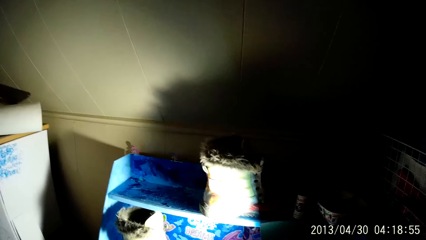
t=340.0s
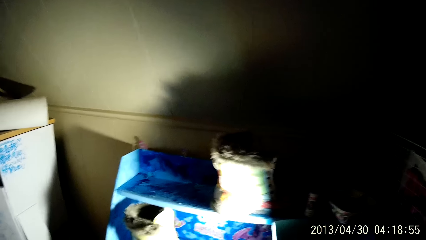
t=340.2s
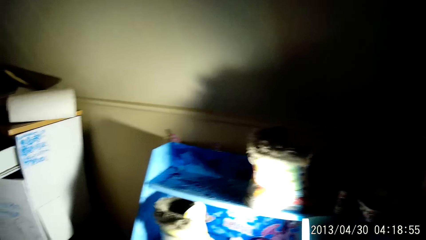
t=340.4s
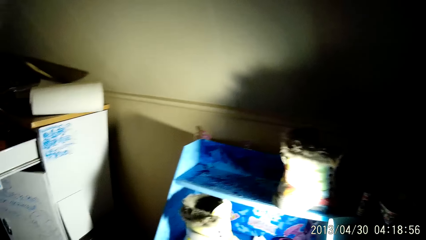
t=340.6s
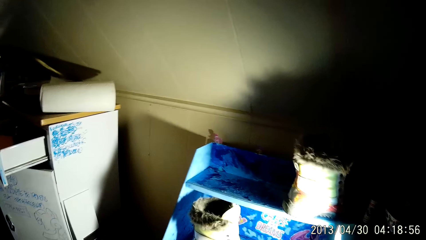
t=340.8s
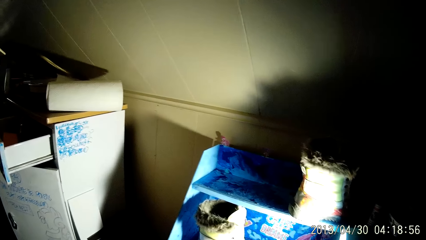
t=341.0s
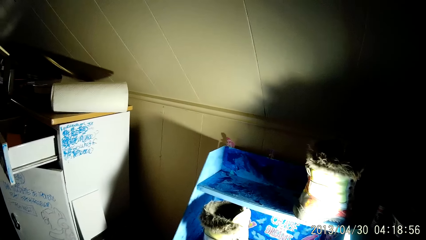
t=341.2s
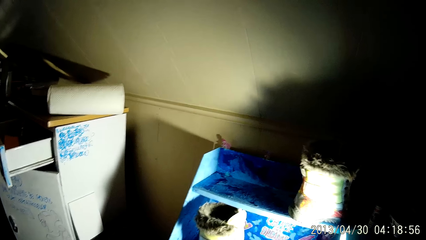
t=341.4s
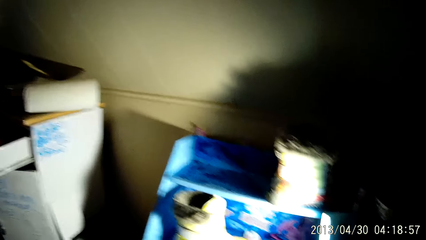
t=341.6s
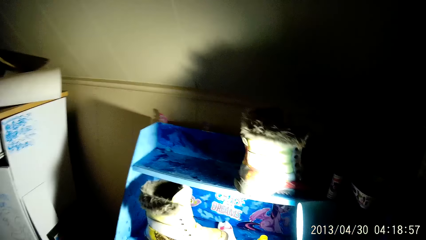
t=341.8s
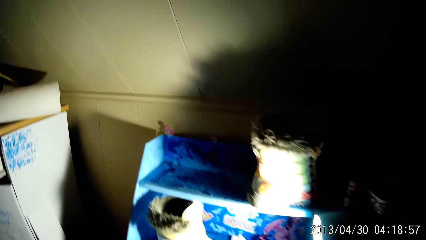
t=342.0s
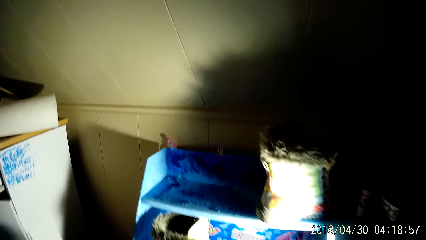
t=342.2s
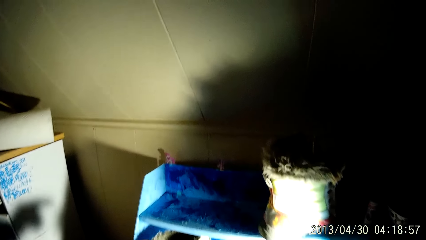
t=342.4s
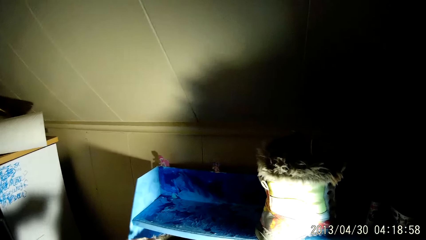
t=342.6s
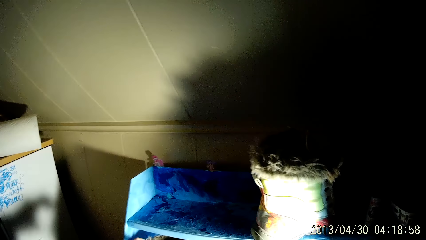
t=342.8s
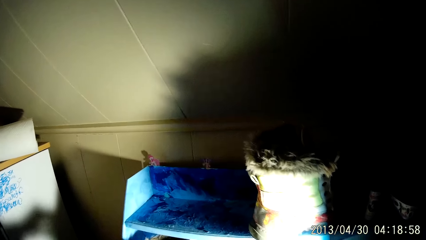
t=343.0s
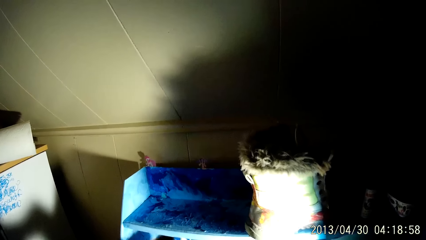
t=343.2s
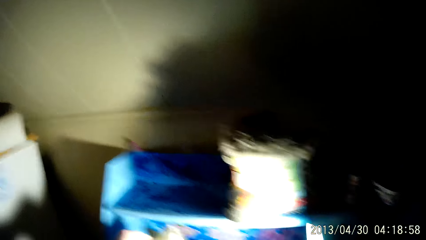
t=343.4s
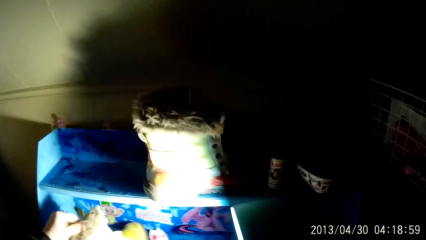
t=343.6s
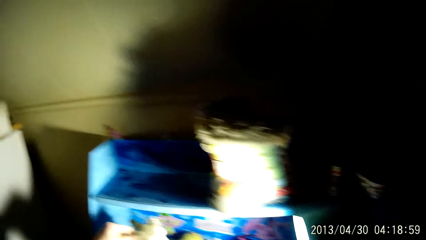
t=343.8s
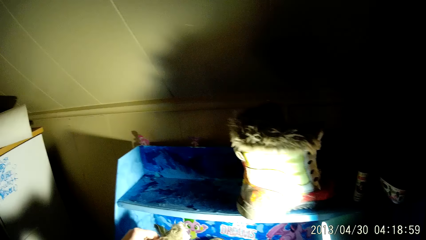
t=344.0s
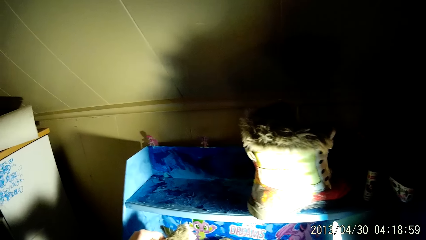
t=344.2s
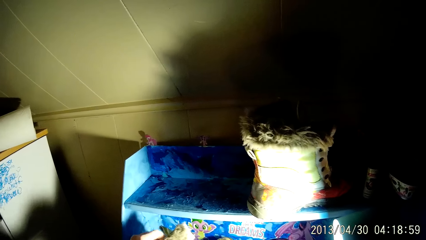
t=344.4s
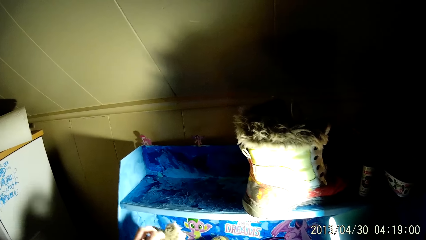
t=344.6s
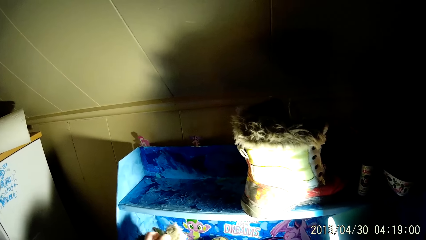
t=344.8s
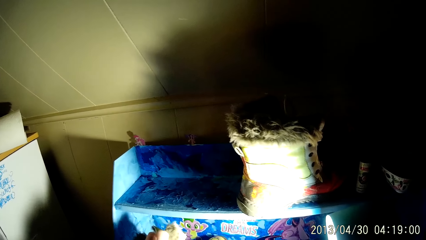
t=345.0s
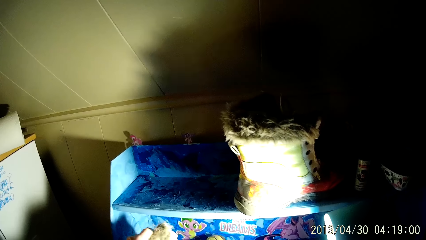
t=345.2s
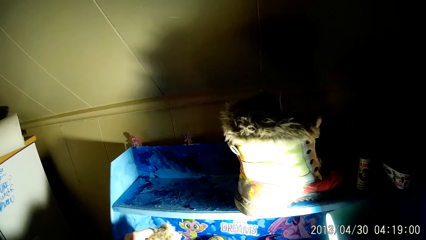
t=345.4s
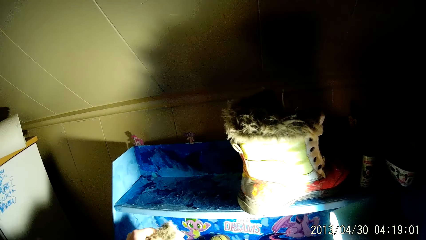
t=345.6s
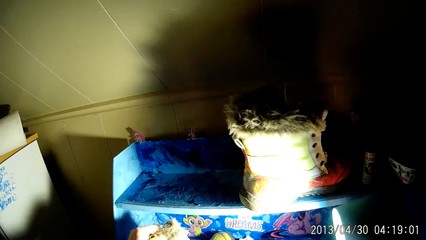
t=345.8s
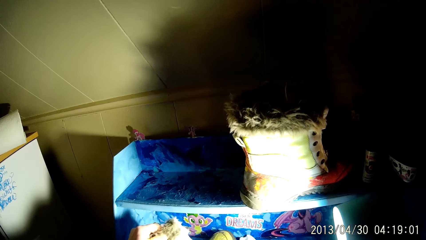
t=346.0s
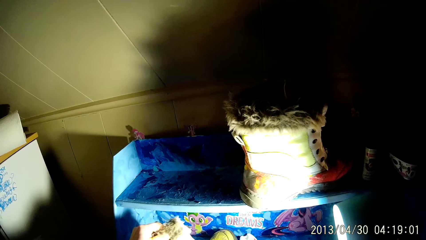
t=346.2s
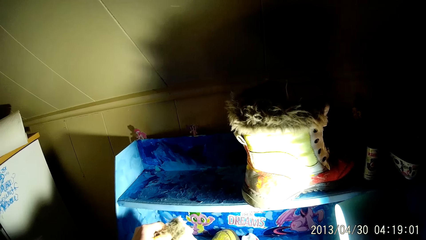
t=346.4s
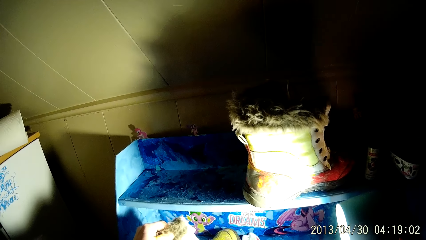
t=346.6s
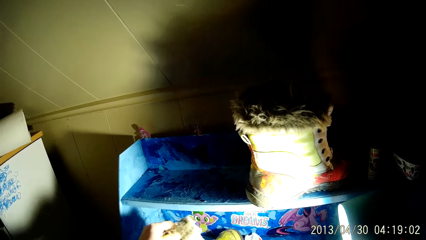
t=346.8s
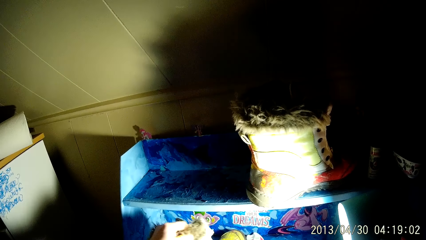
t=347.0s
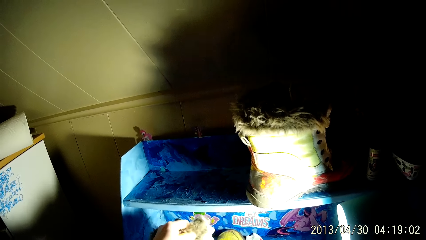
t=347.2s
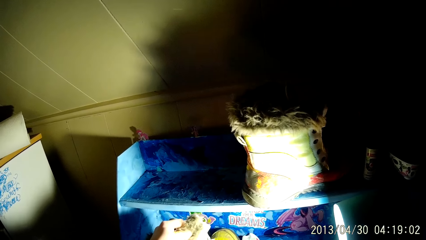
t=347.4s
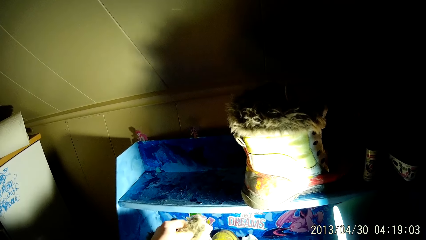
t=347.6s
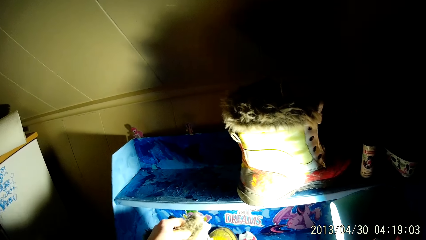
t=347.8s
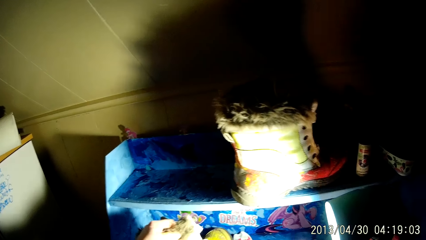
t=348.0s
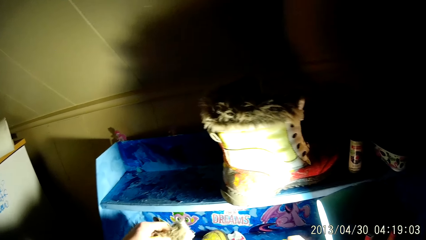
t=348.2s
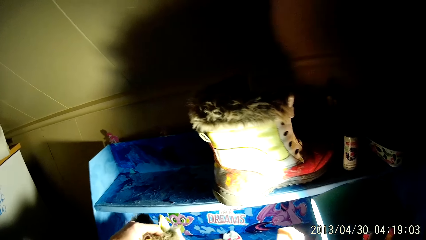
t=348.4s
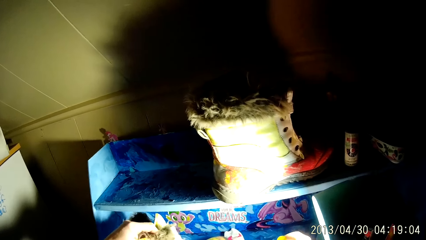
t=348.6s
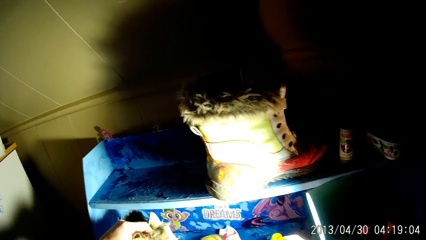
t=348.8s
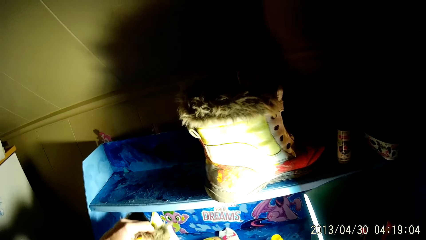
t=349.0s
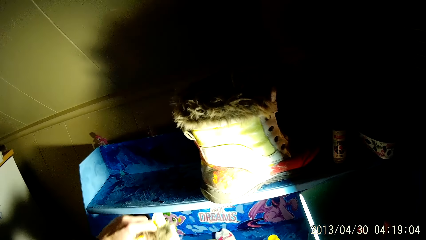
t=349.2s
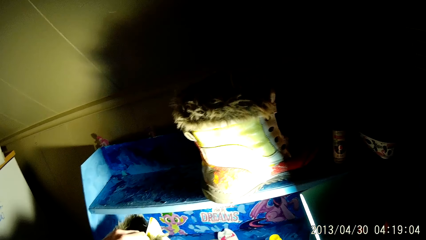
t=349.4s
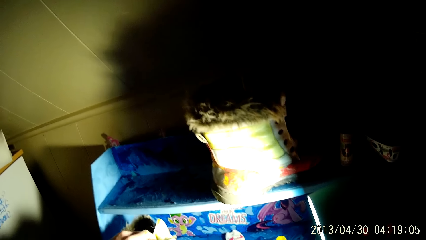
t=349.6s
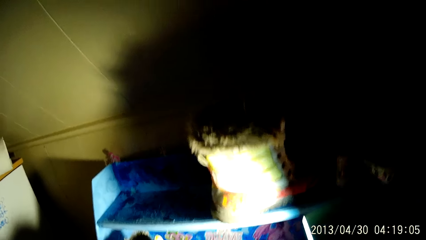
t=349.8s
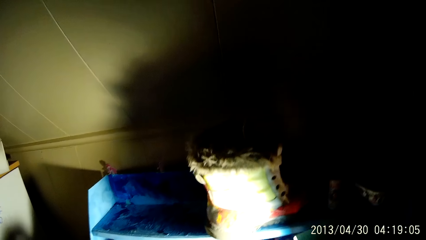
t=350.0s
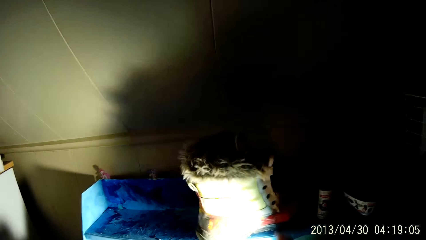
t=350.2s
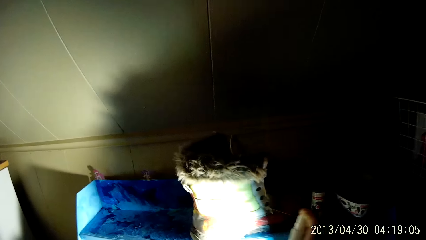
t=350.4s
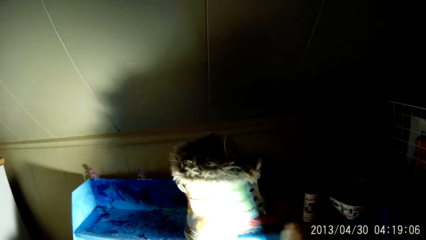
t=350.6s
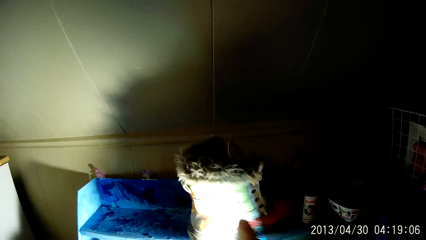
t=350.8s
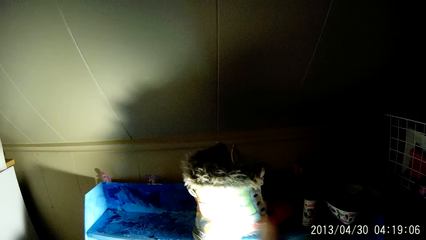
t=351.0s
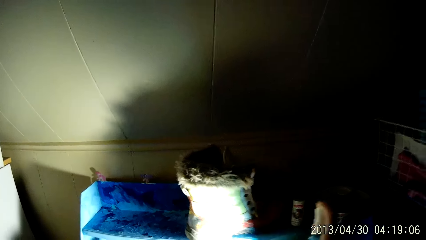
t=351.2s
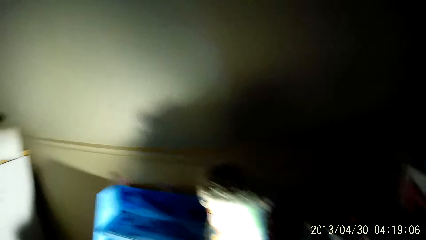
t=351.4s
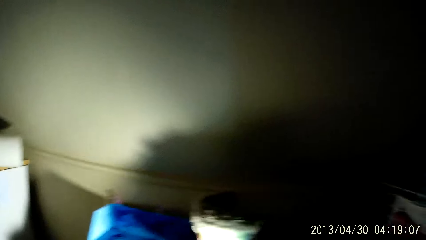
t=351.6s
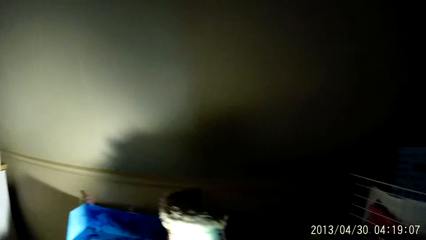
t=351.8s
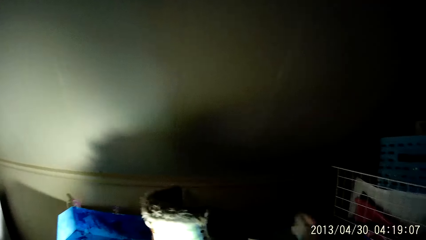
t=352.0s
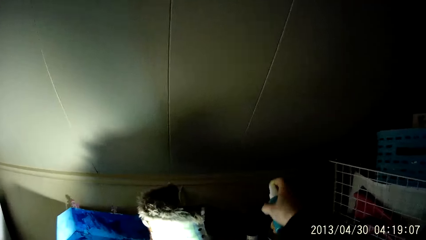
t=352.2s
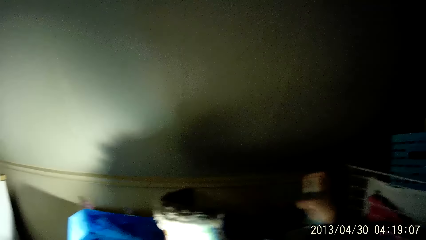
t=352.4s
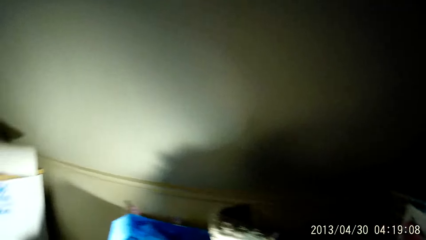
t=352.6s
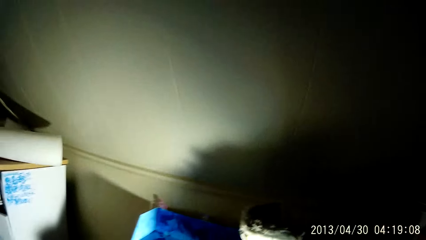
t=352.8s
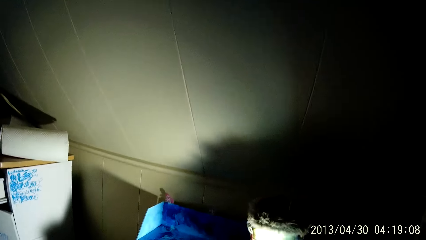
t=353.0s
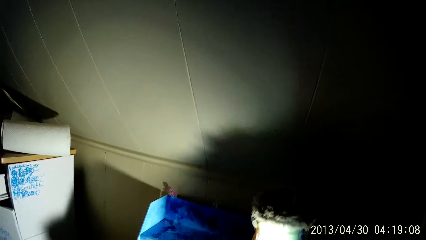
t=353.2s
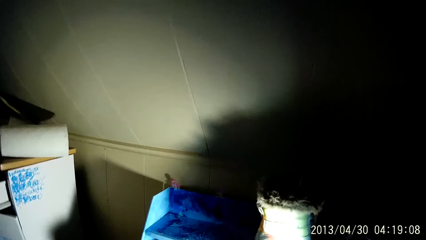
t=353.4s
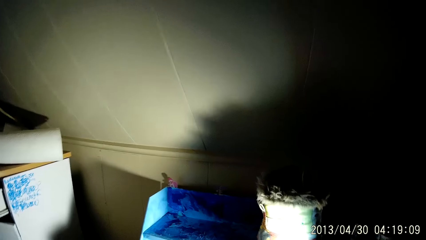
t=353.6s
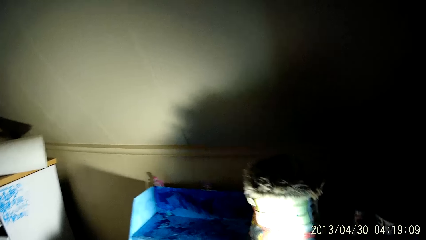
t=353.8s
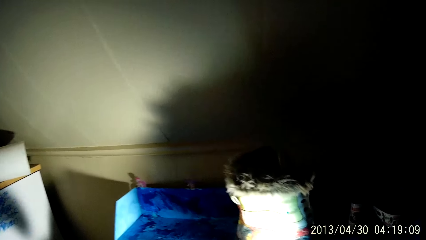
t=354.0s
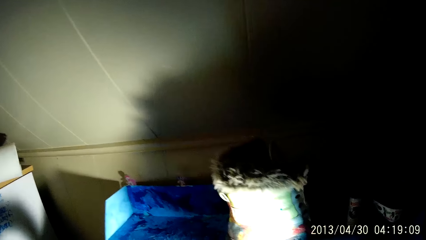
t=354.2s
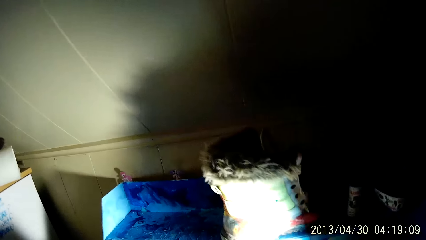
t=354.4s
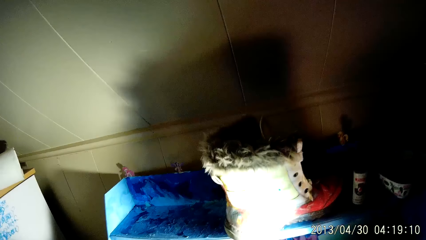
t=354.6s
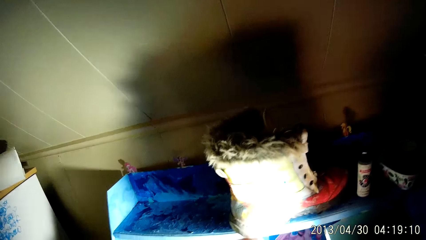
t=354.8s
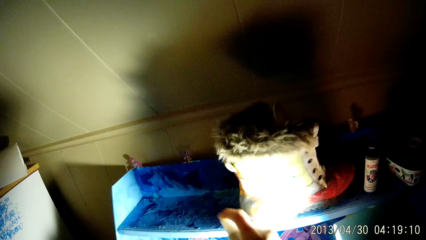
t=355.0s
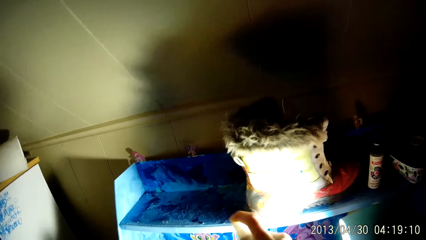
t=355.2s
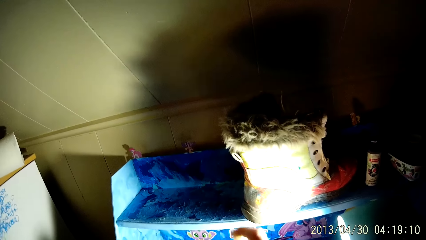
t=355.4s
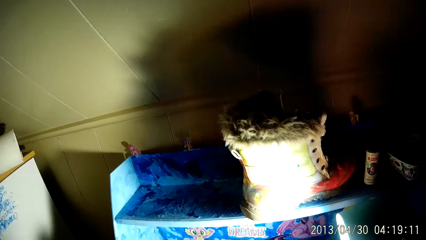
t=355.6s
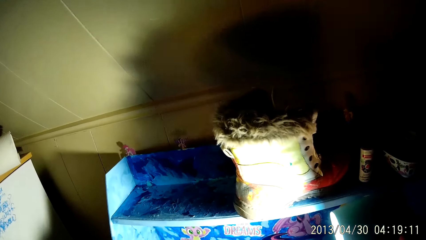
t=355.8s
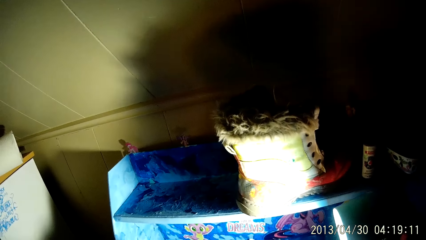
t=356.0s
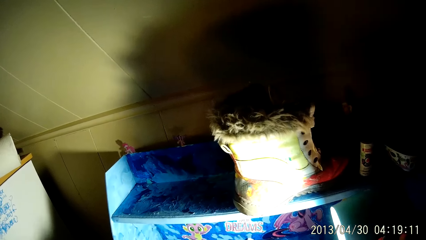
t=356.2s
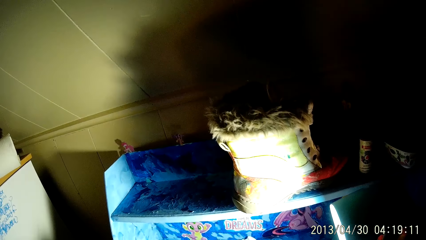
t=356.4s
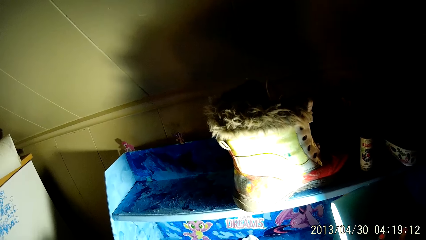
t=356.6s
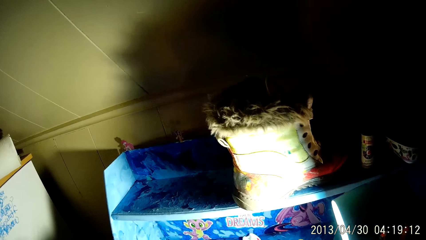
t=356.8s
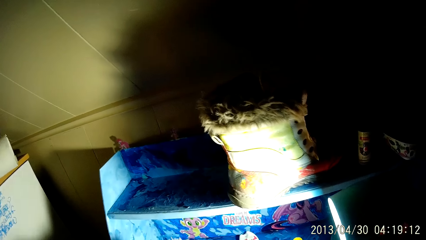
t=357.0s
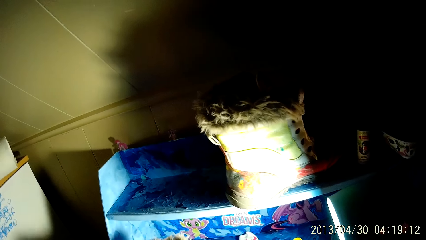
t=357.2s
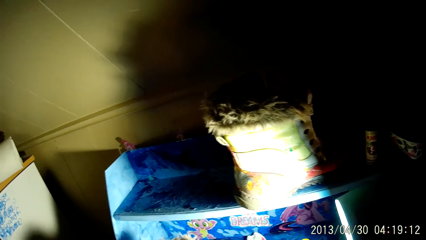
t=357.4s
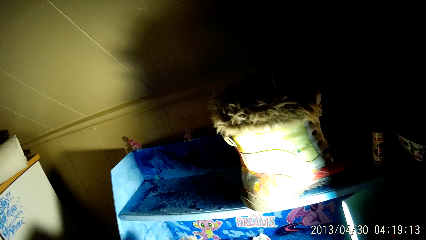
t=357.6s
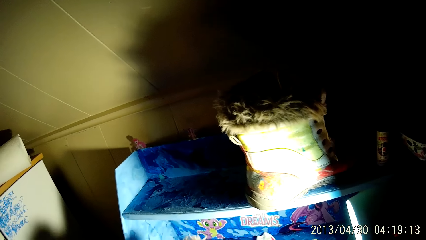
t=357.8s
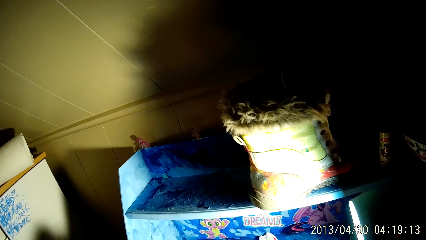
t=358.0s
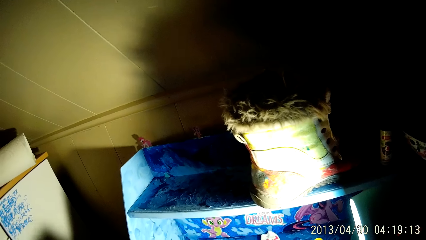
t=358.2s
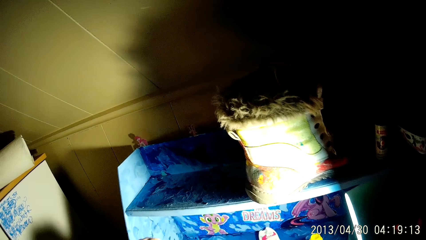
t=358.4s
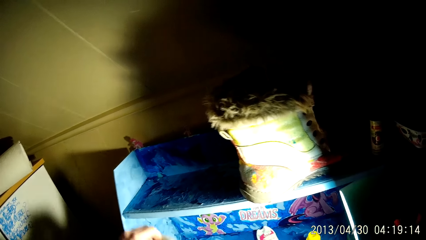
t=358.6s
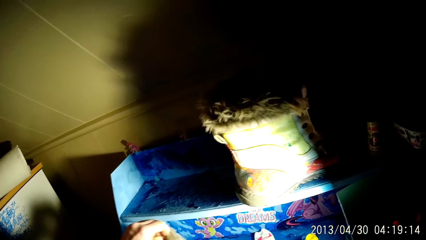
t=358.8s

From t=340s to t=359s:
The camera wearer adjusts the boot on the shelf with his left hand. He takes a shoe. He sprays the boot with a spray in his right hand. He sprays the boot on the shelf with the spray in his right hand. He sprays the boot with the spray in his right hand.
